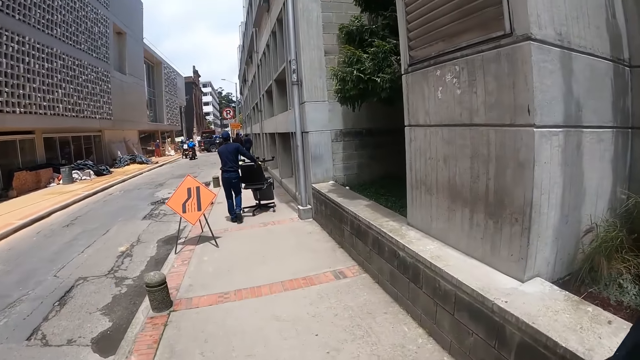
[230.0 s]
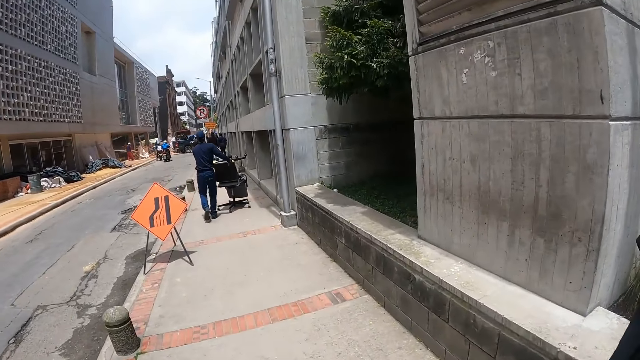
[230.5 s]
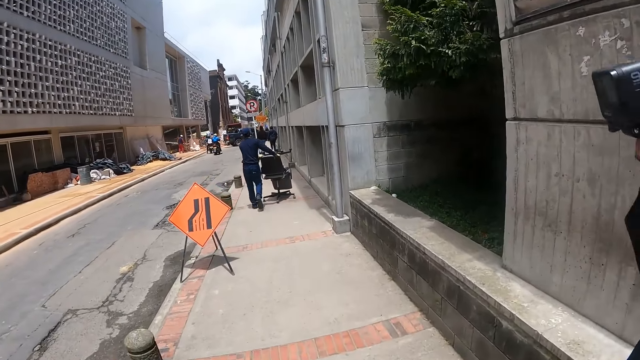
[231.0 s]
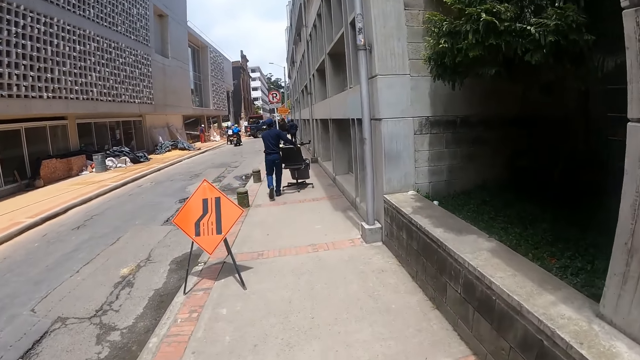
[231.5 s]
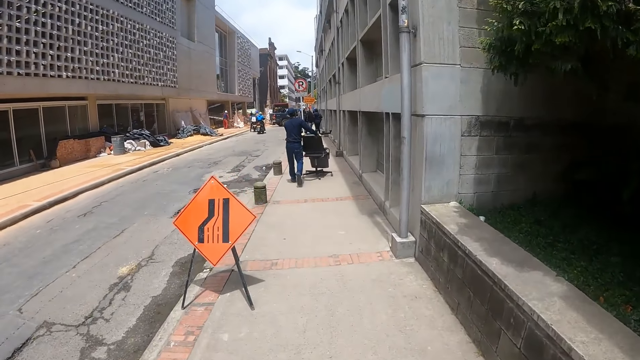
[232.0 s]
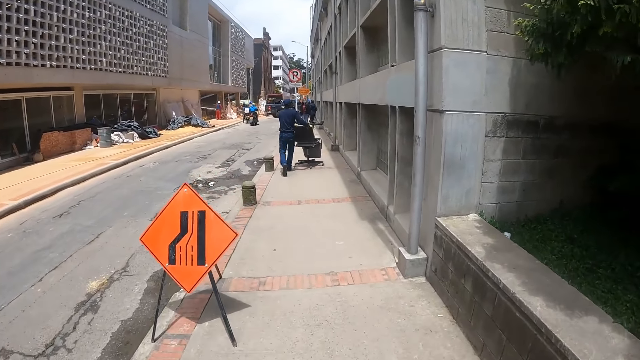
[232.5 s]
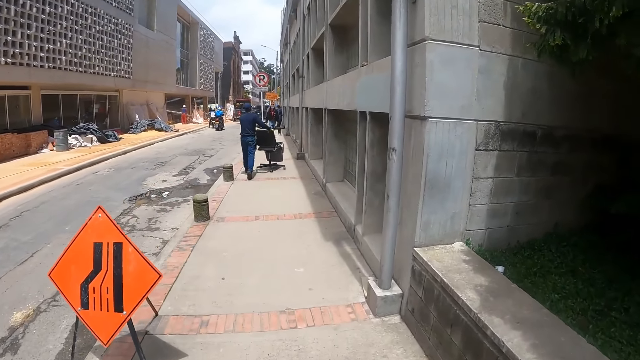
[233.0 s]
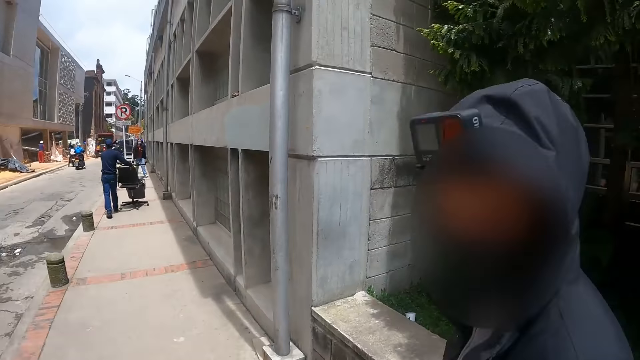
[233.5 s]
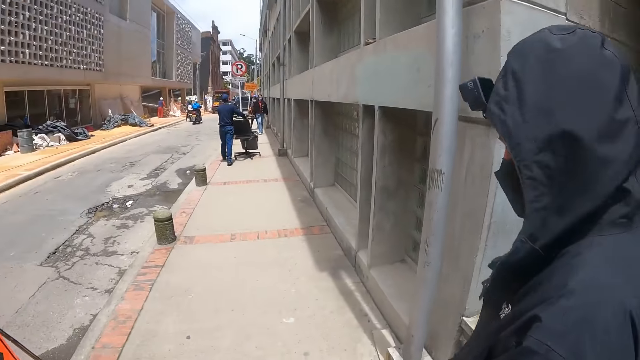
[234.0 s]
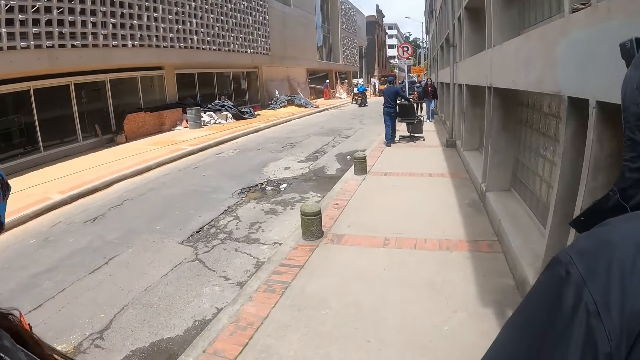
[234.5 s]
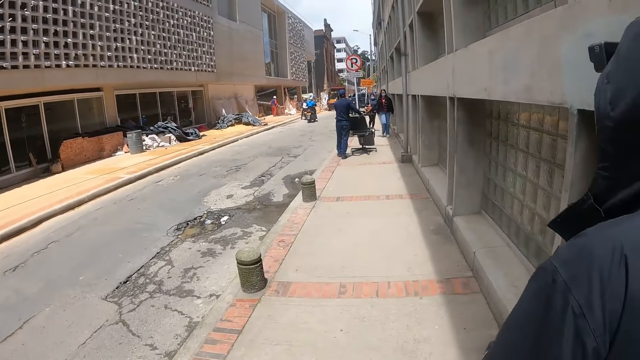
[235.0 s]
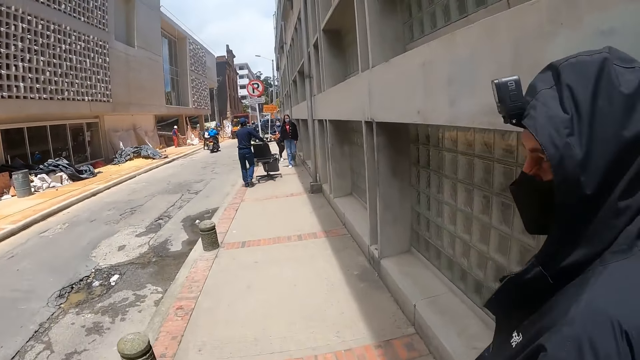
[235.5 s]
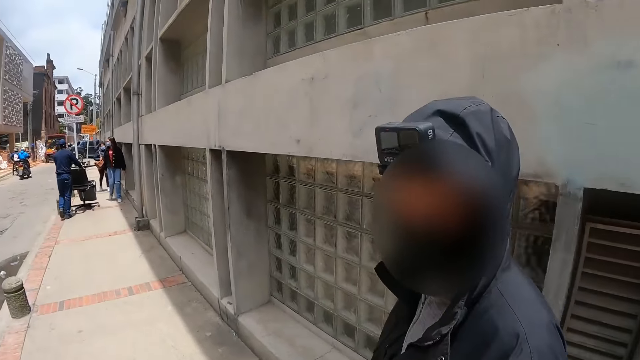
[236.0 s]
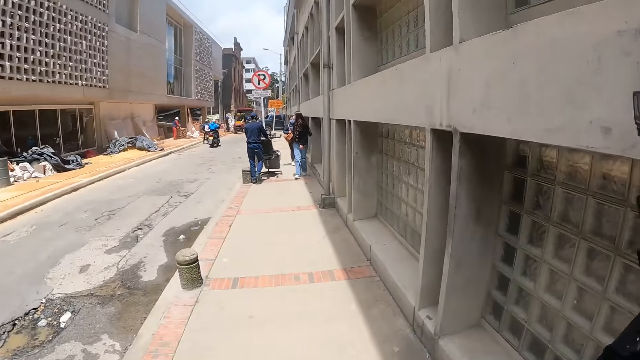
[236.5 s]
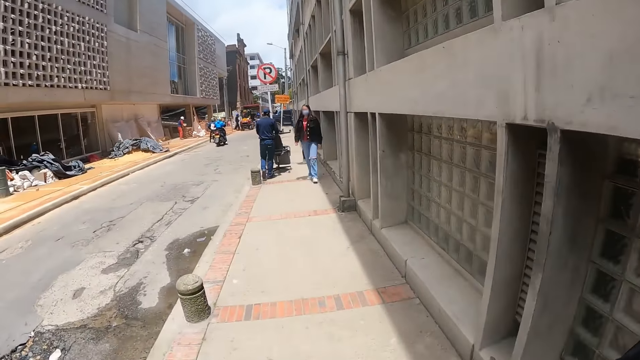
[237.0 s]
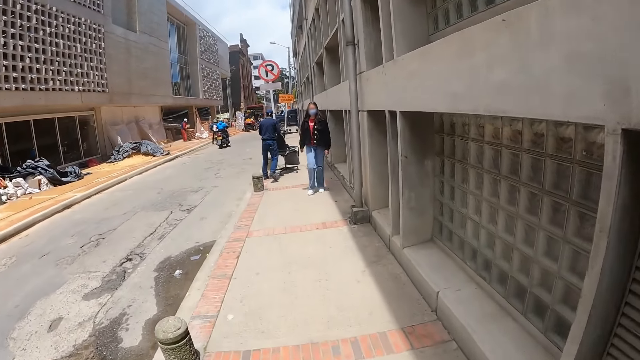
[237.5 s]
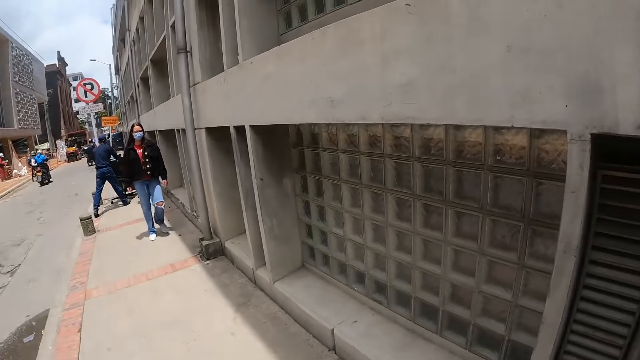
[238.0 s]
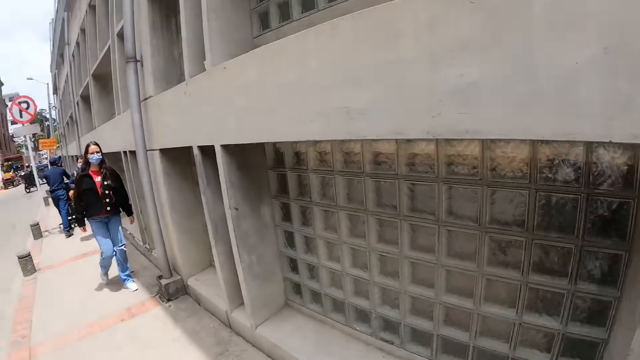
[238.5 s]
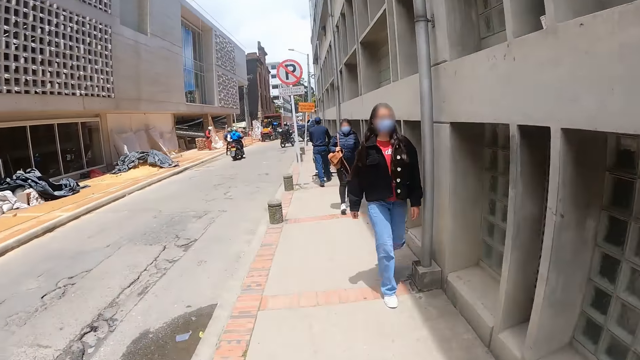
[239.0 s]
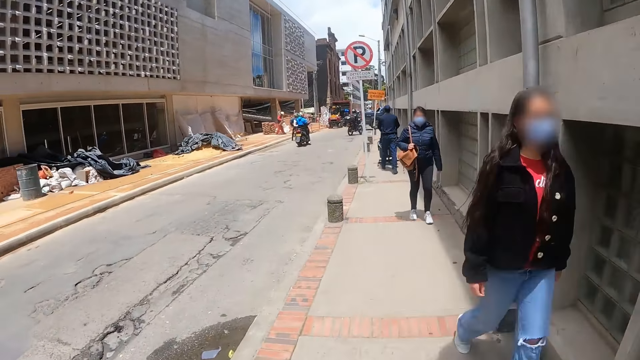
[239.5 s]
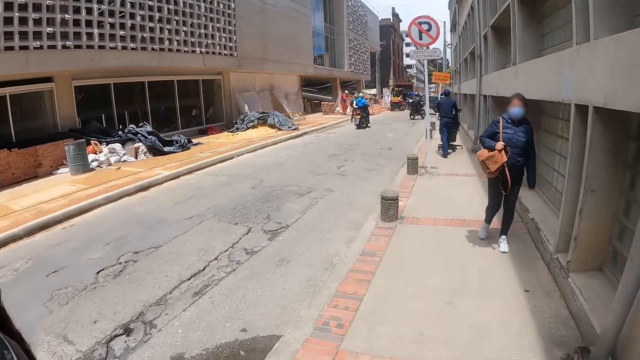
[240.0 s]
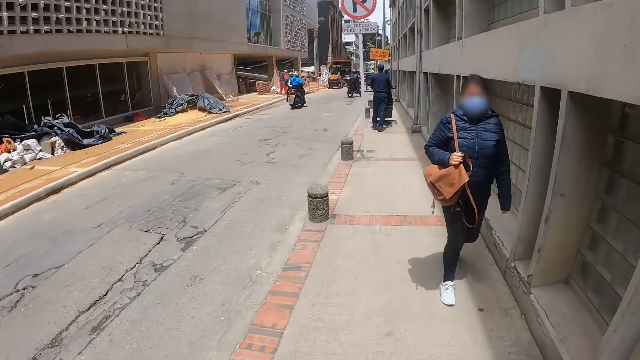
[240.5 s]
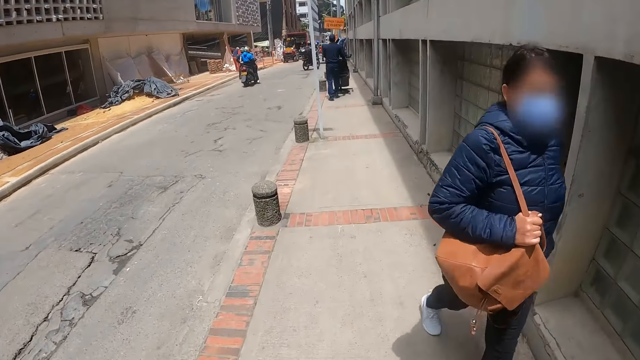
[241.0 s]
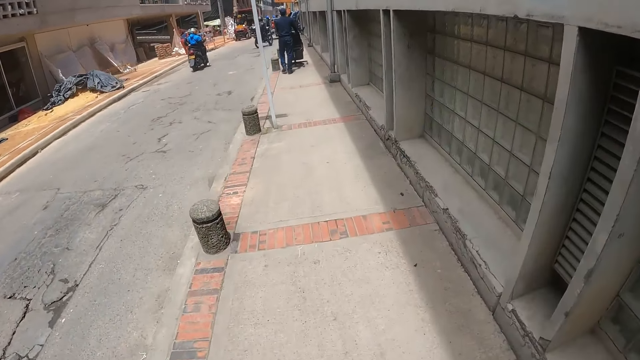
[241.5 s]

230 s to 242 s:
The camera wearer talks to a person. They walk around. They talk to the person. They walk around.

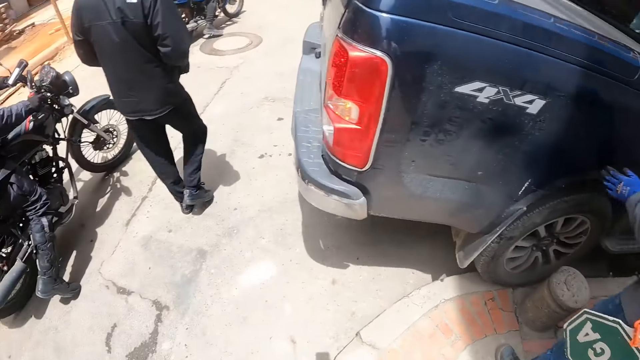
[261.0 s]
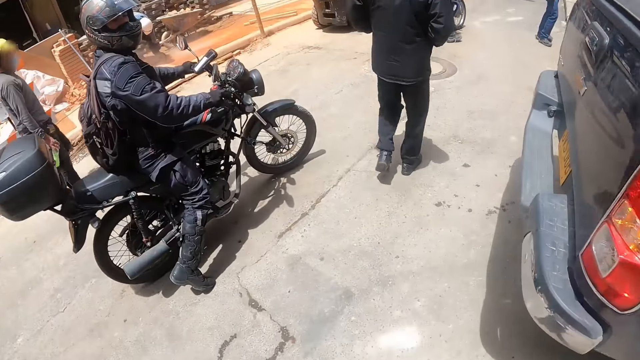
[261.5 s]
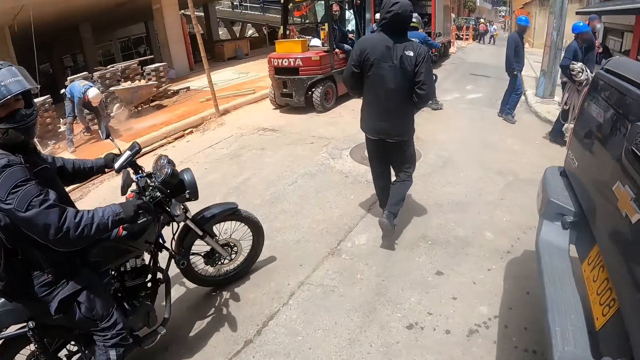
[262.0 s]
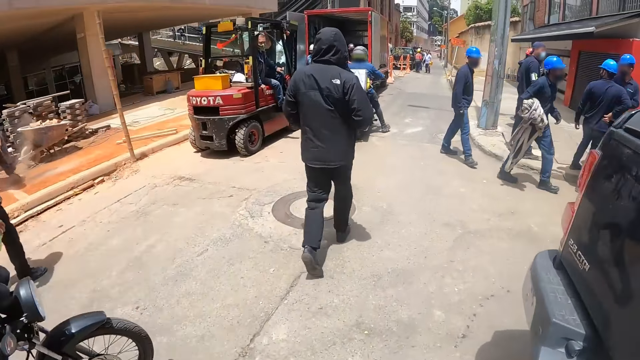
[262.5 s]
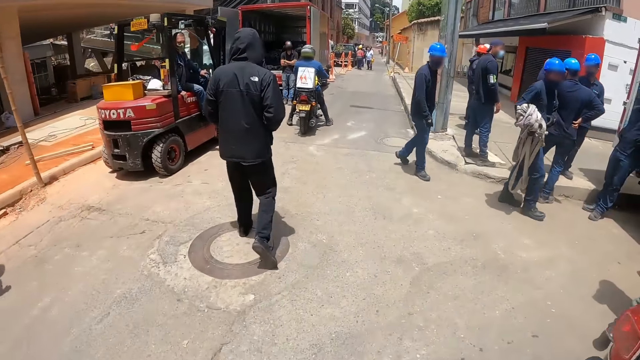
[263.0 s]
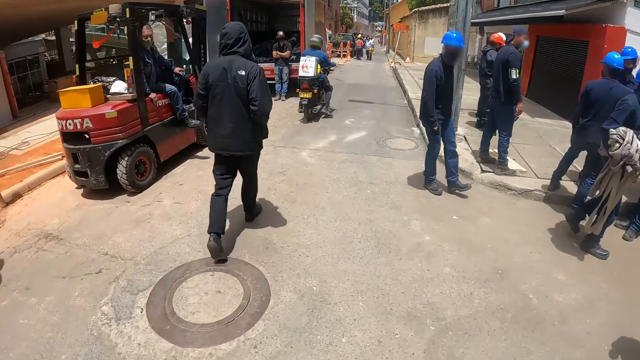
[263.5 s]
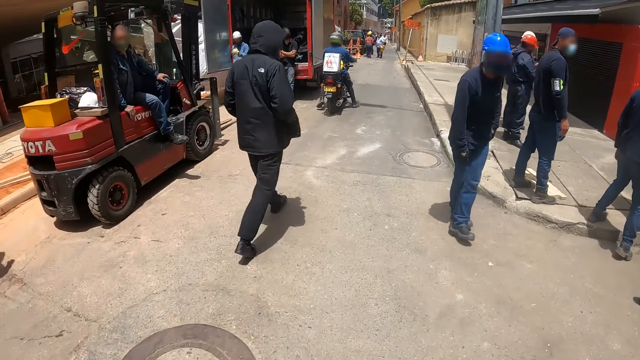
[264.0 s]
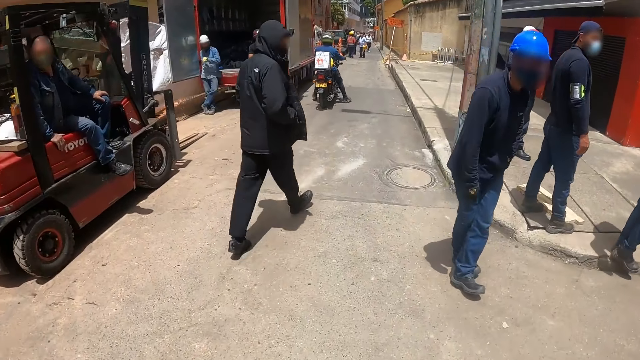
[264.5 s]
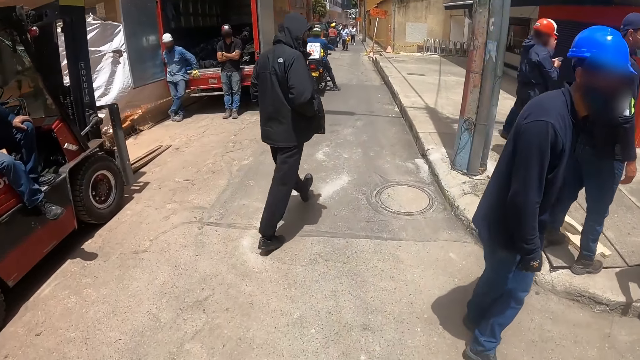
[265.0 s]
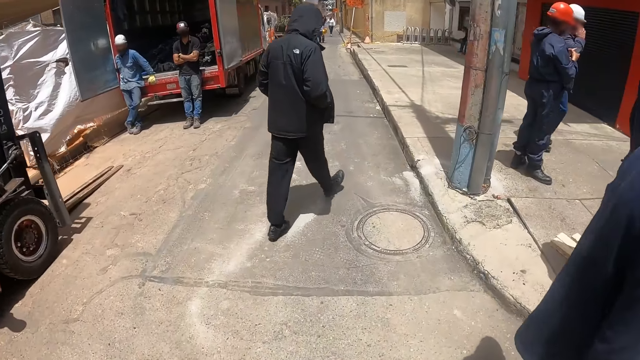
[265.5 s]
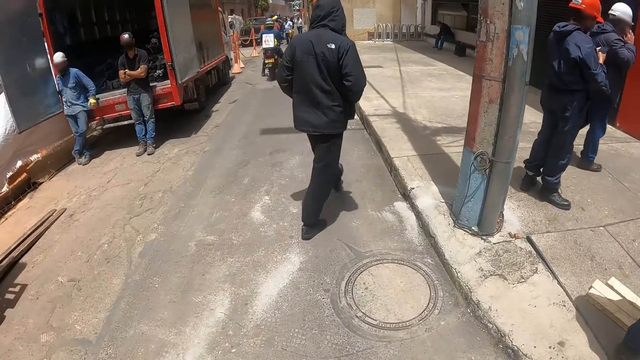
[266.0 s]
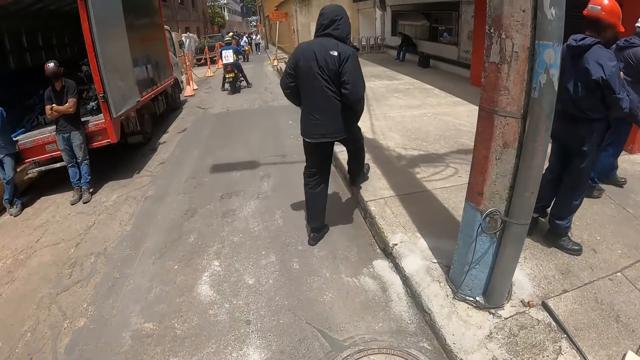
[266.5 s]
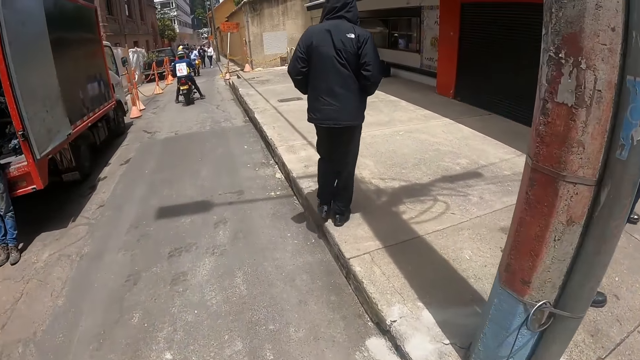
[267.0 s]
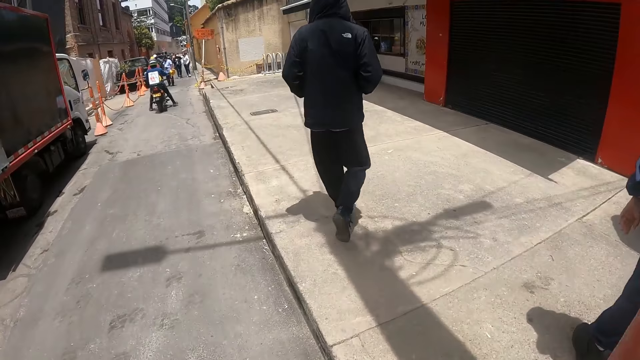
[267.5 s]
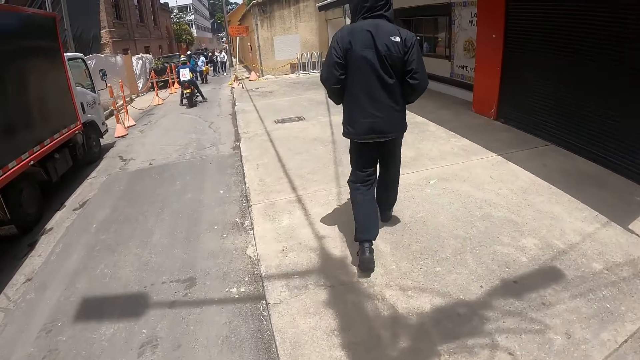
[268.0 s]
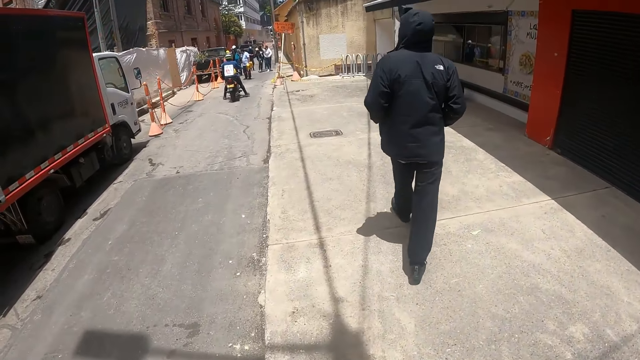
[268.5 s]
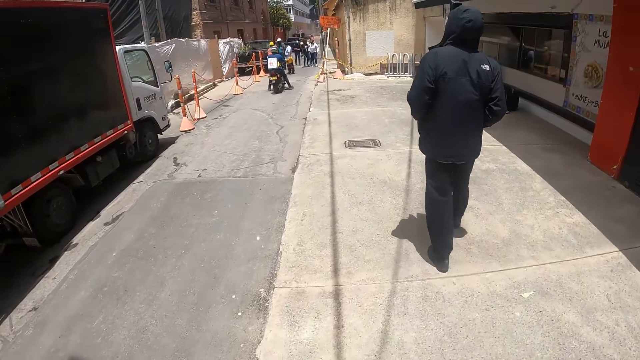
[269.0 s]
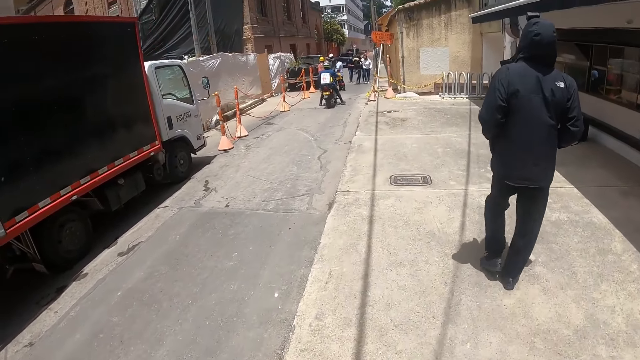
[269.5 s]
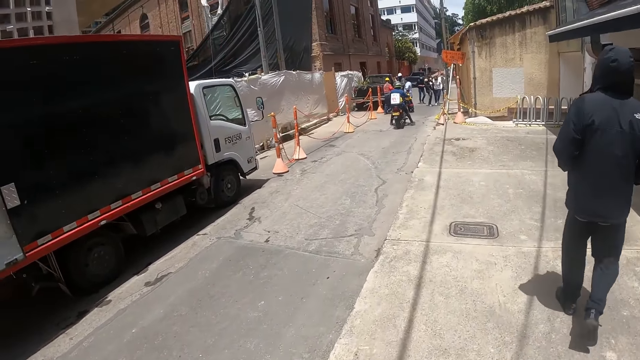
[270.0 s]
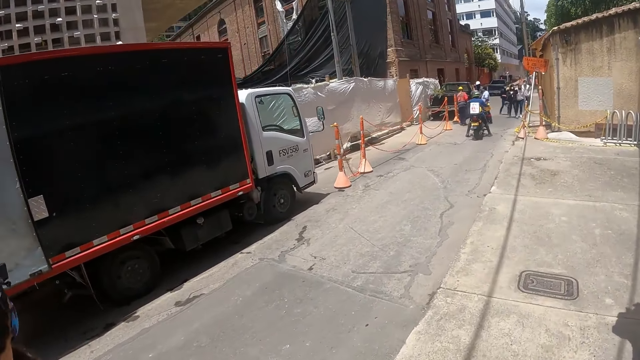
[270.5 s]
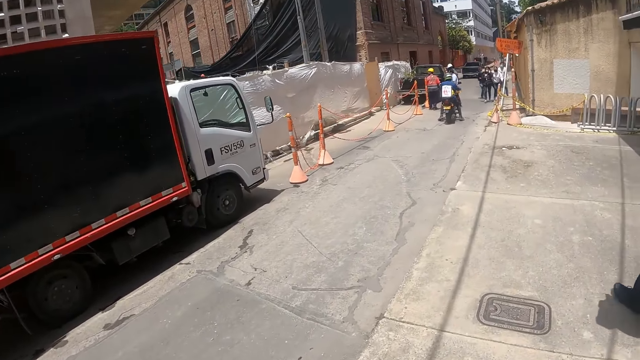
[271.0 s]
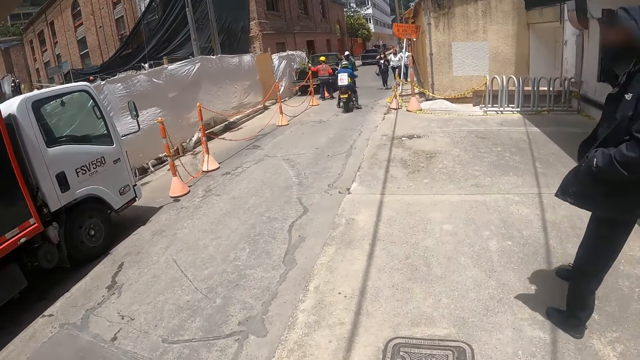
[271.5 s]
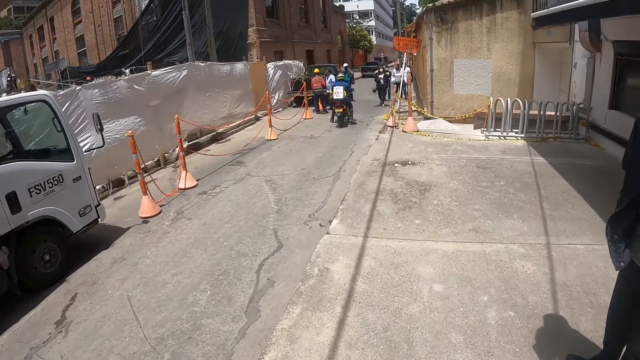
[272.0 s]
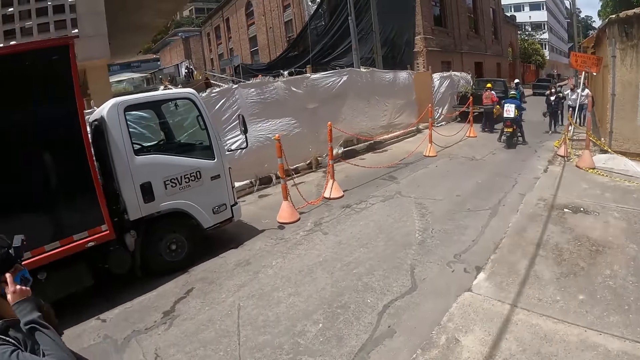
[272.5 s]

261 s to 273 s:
A person walks around. The camera wearer walks around.
